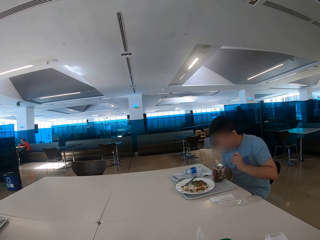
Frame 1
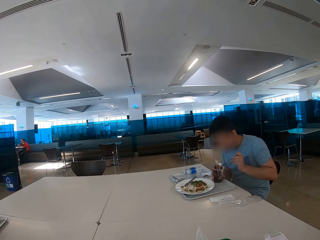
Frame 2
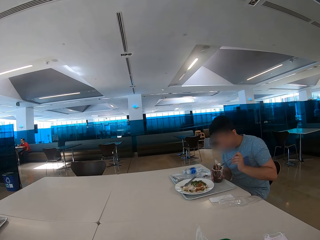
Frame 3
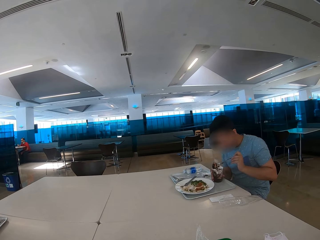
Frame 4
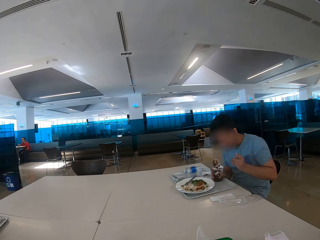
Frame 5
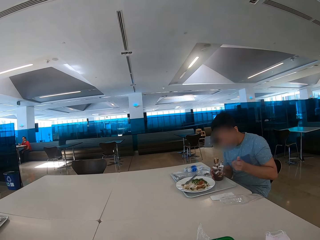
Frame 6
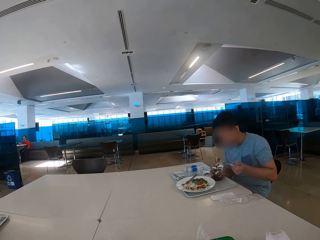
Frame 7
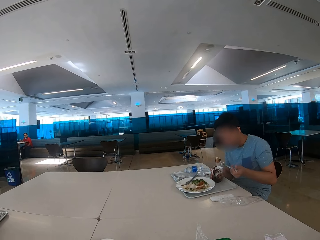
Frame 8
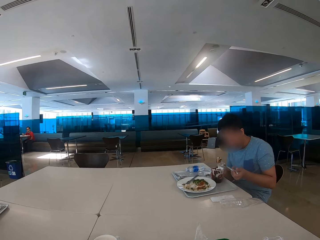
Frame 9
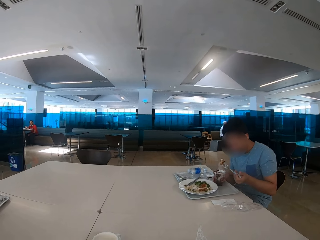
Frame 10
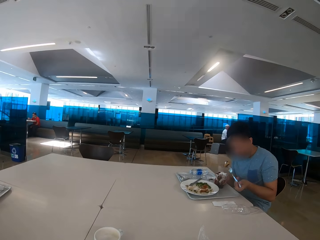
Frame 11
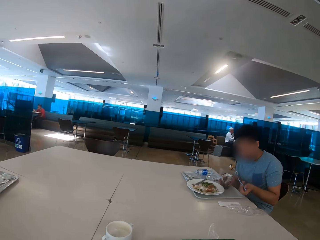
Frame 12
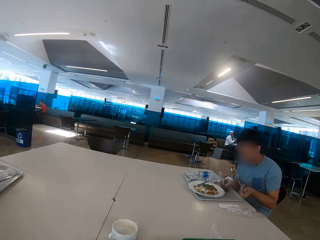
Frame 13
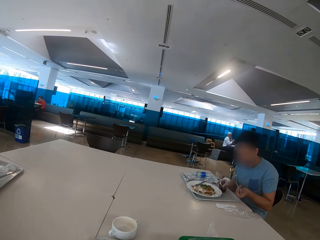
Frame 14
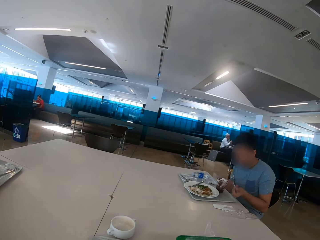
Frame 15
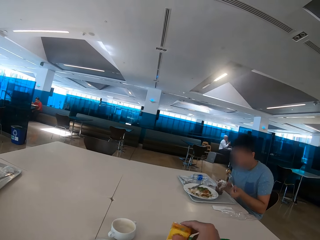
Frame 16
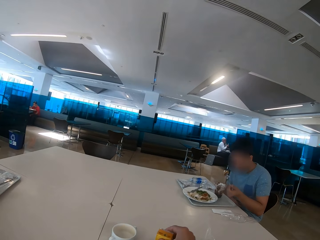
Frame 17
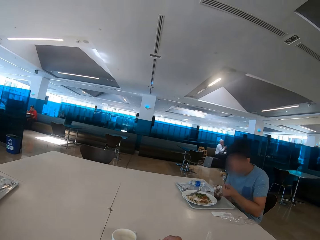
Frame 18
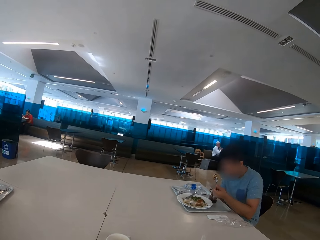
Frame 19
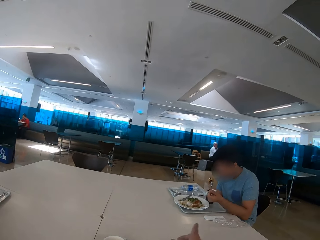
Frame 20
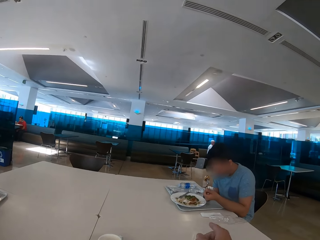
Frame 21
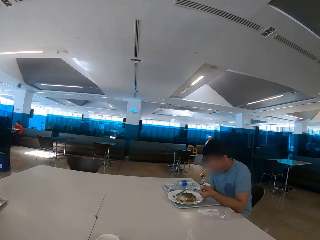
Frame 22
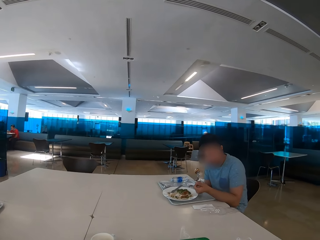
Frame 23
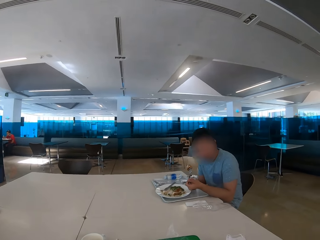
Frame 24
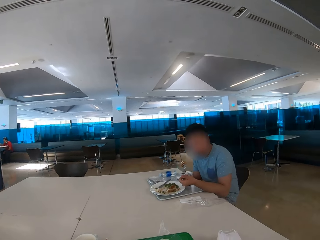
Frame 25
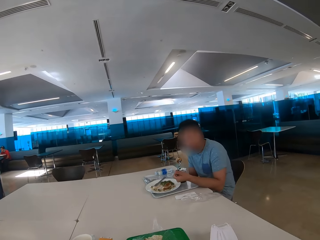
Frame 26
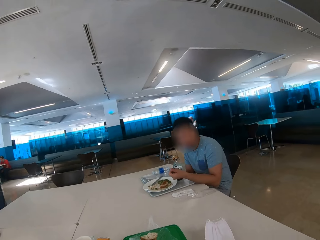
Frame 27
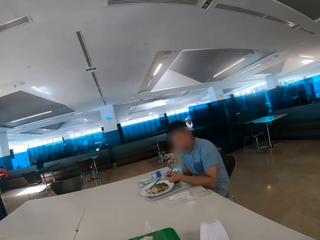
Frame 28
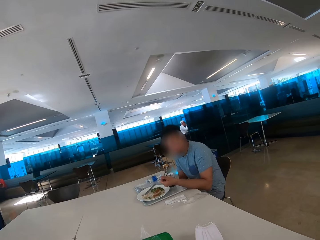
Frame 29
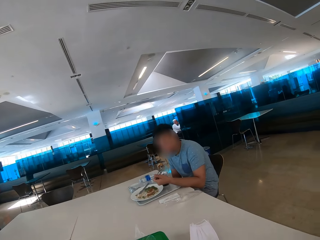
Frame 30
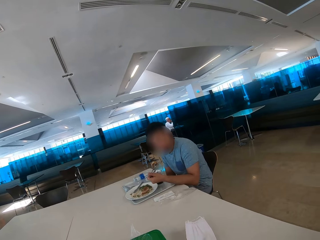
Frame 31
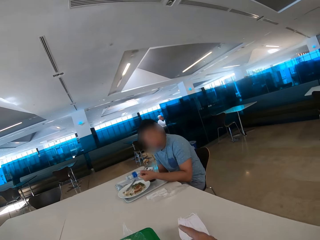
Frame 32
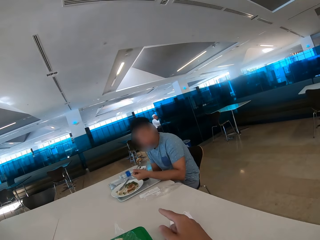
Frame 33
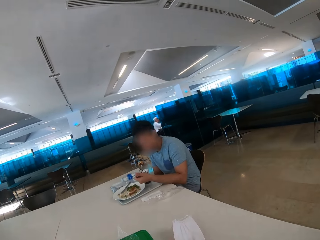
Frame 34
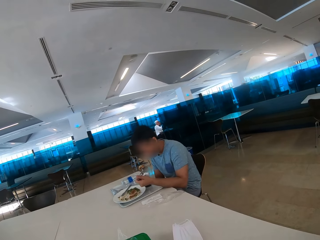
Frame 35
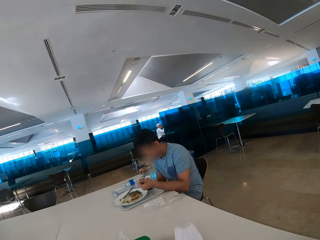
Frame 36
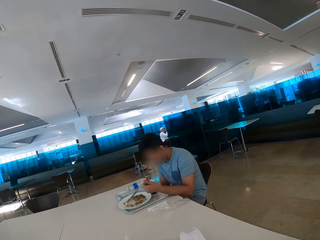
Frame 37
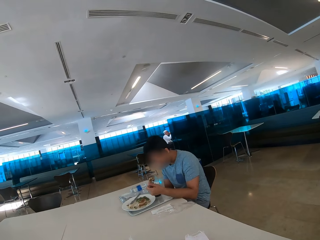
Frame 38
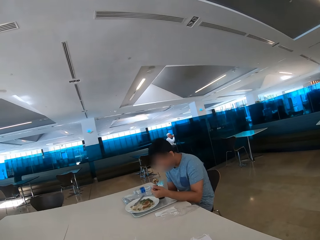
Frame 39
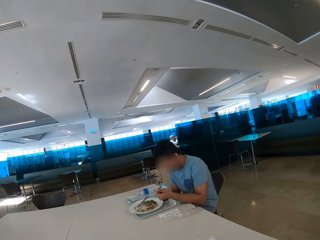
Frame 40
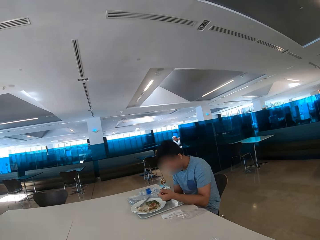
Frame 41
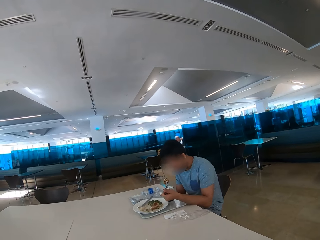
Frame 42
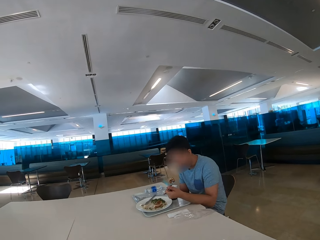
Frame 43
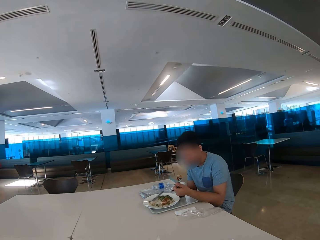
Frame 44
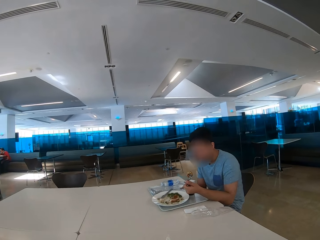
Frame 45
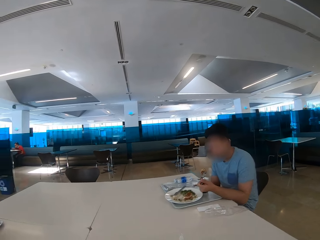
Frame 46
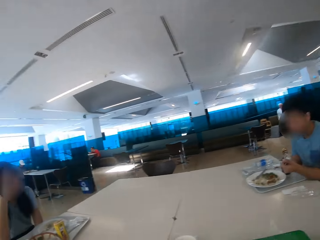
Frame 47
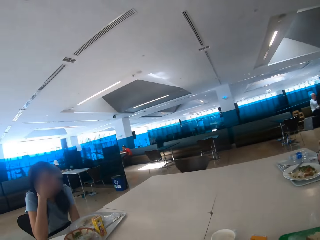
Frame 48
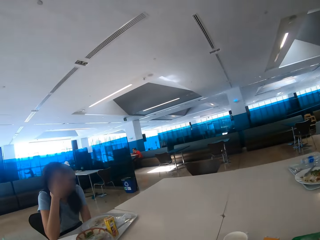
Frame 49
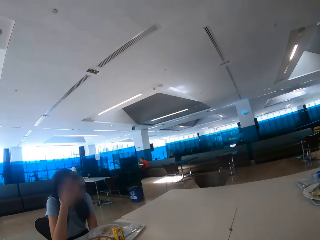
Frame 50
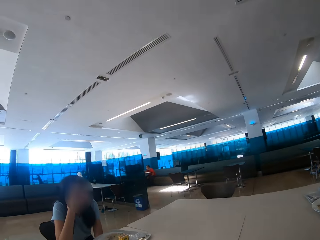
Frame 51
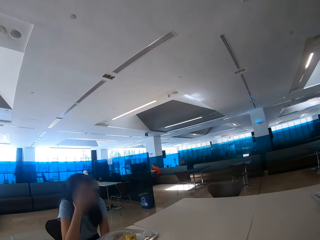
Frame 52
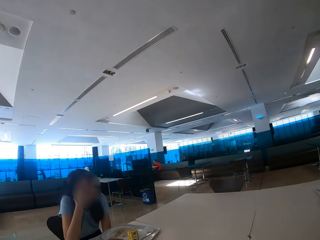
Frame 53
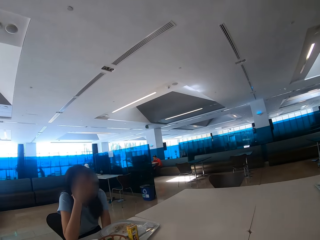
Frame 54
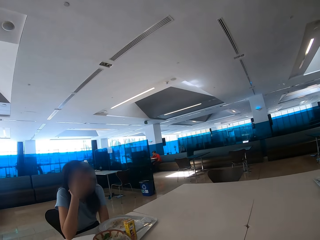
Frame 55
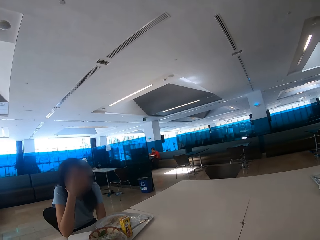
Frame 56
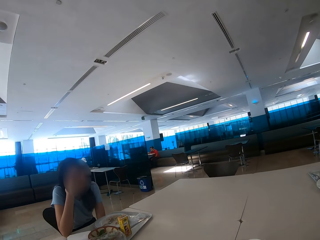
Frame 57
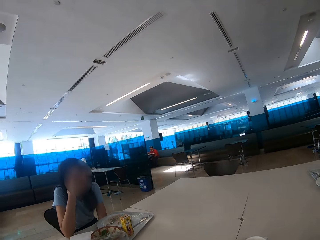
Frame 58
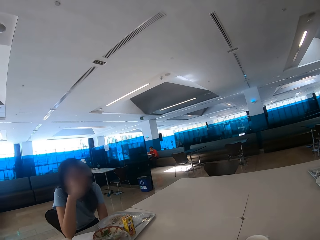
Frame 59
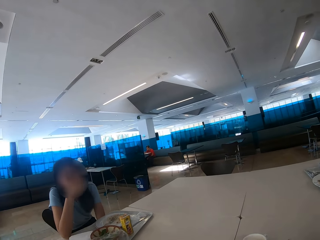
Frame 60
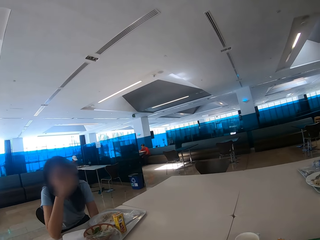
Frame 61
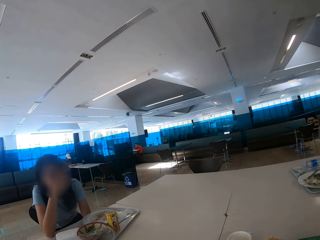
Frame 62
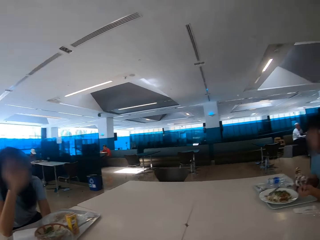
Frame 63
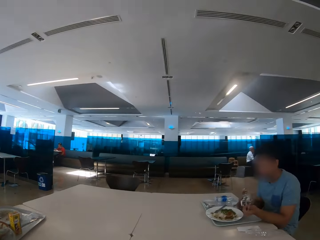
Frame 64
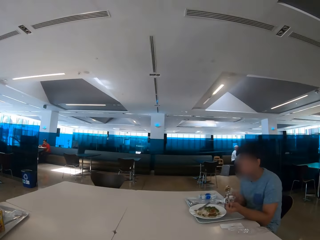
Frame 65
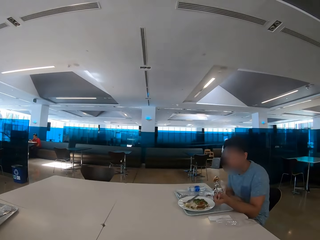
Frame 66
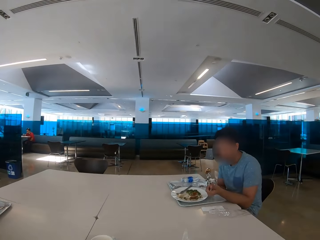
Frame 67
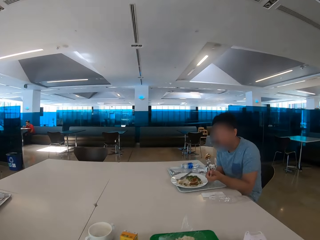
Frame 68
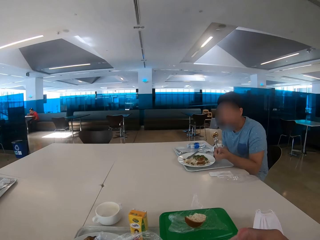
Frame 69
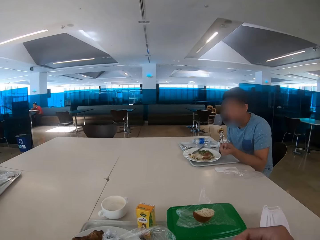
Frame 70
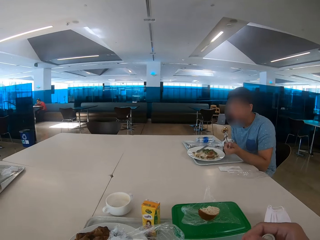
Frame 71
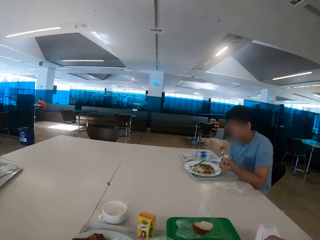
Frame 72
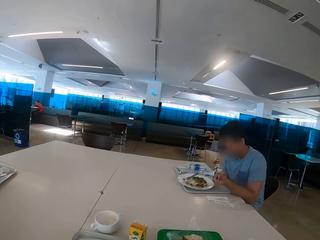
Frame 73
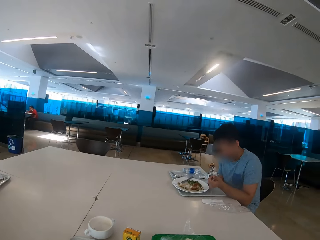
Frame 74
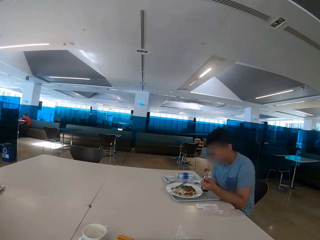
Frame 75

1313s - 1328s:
The camera wearer looks around the restaurant. A man converses with the camera wearer. The camera wearer looks around.

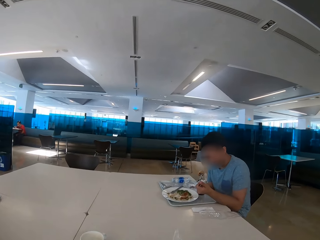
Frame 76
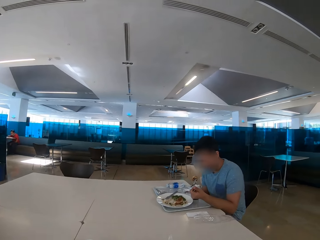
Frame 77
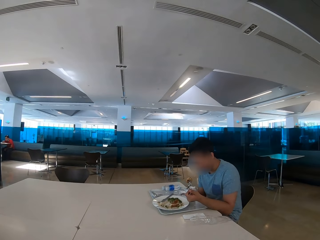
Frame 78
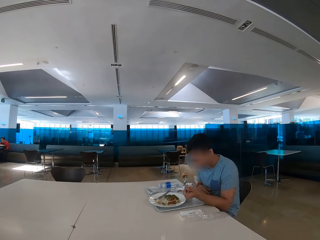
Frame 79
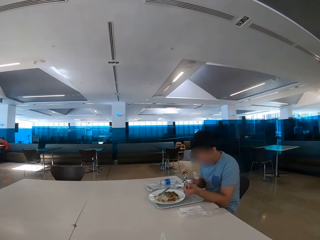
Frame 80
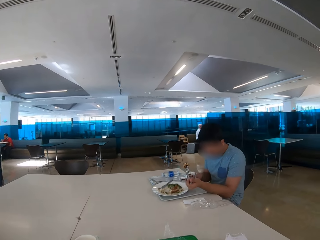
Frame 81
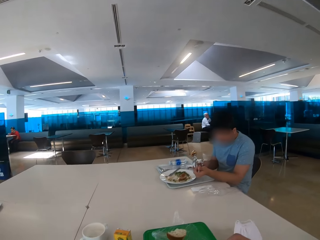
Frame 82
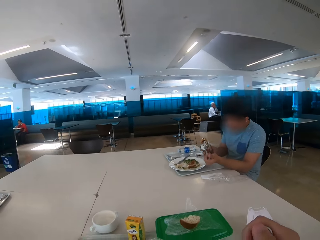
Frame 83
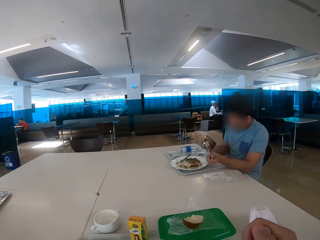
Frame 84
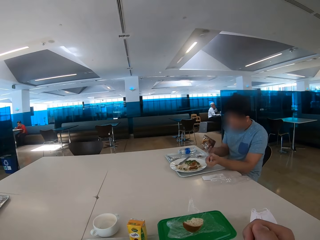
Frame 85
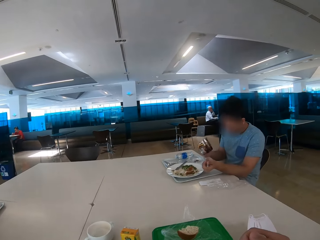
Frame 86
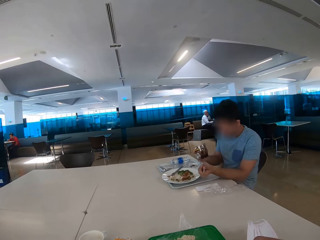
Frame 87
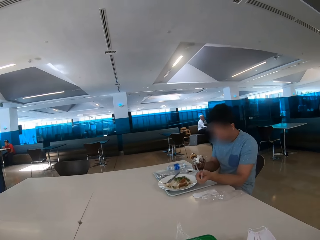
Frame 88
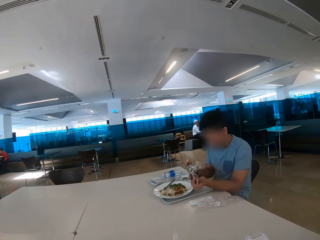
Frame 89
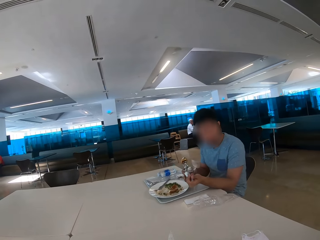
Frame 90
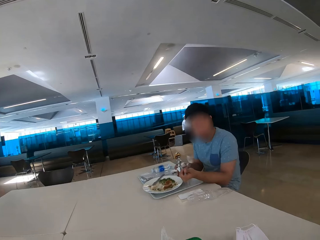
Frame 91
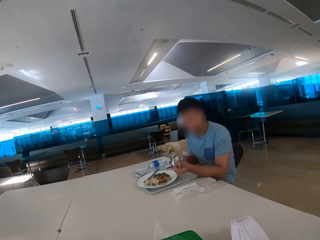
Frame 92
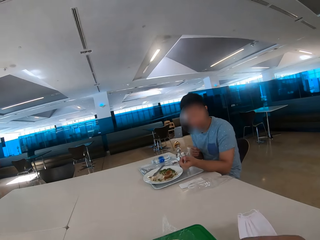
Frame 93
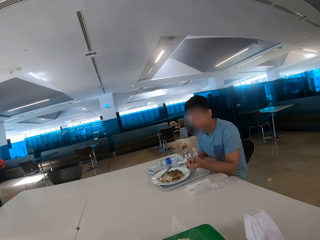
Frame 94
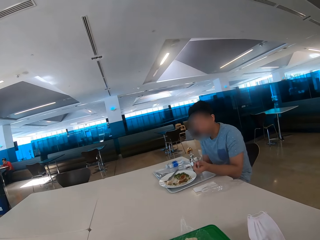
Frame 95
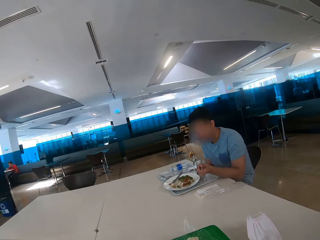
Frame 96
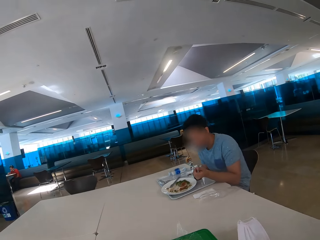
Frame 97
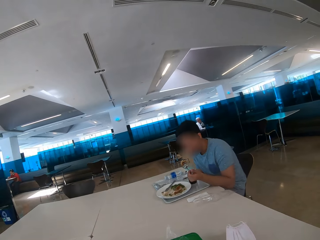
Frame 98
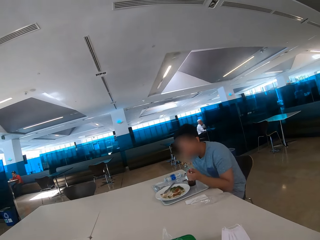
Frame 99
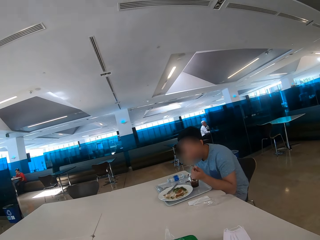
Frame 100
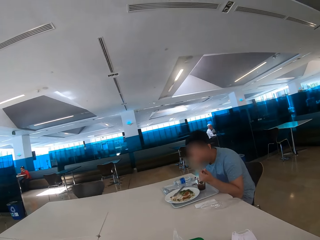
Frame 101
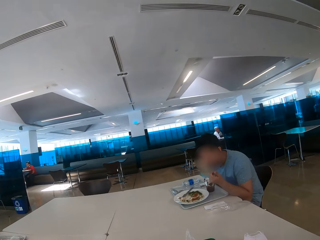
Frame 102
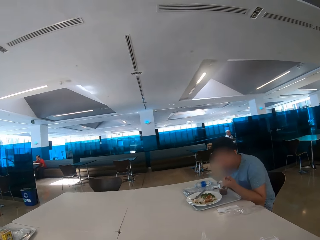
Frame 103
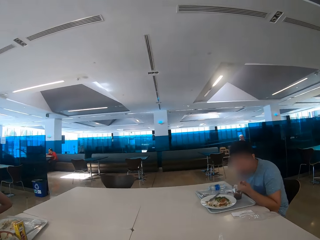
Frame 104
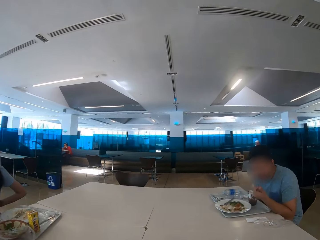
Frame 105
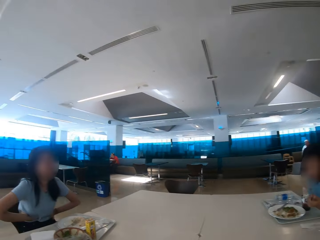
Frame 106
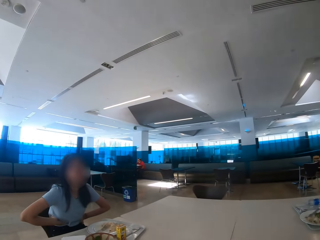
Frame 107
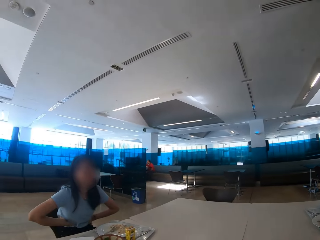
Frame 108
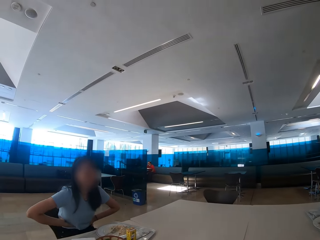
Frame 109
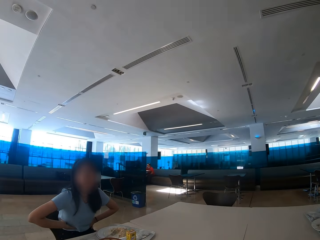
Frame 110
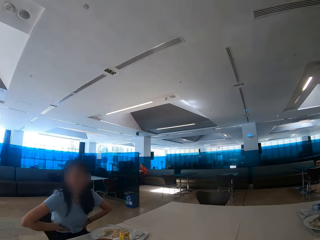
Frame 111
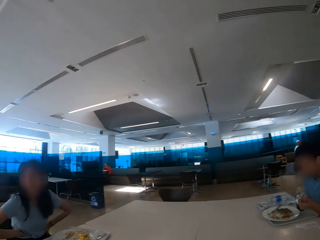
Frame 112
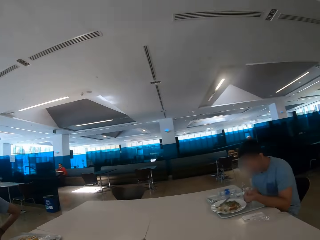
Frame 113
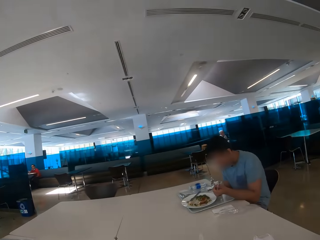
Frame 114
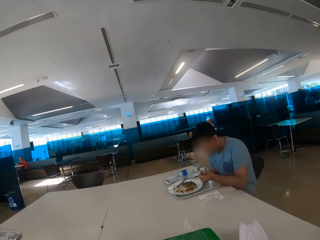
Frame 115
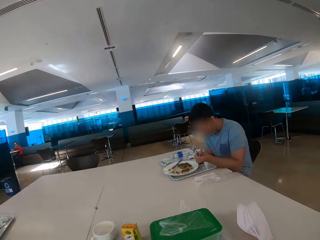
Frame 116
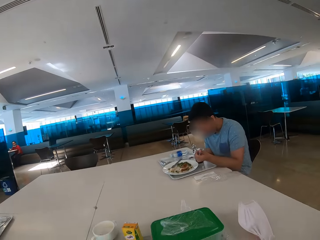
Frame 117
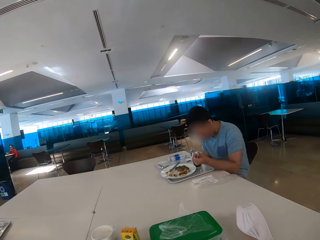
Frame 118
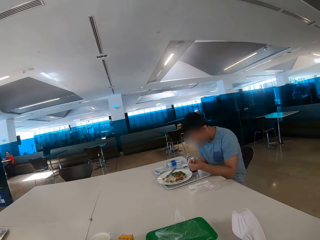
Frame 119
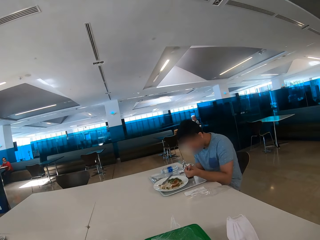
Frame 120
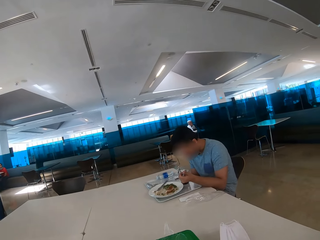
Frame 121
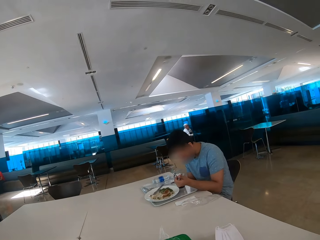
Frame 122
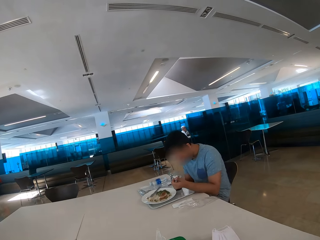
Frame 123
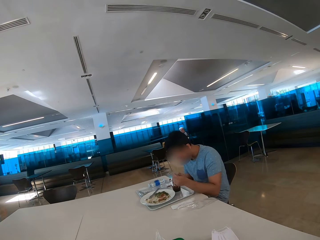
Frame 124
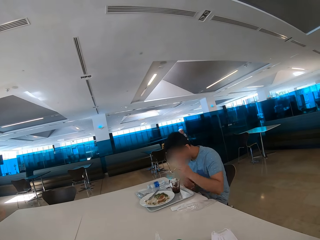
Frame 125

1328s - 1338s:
A person touches her stomach. The camera wearer looks at a man.
